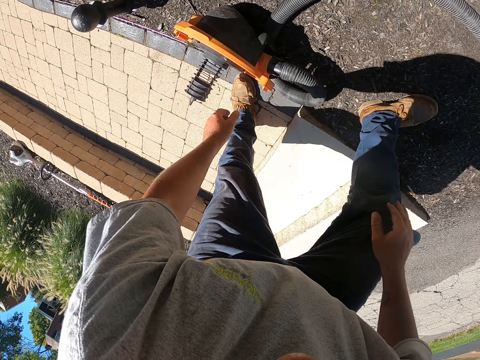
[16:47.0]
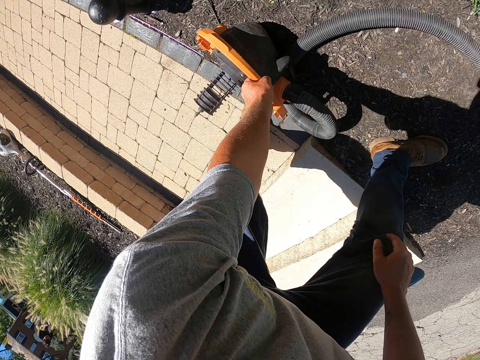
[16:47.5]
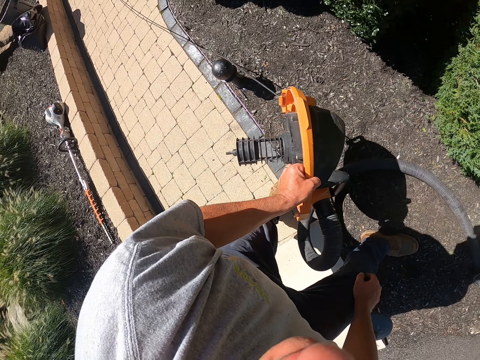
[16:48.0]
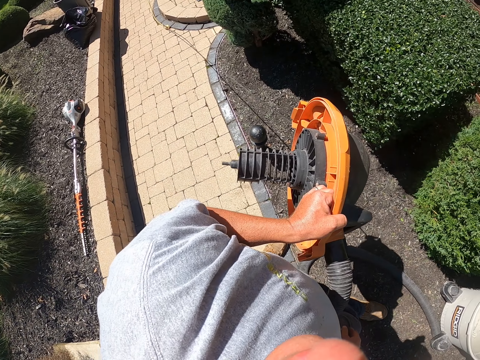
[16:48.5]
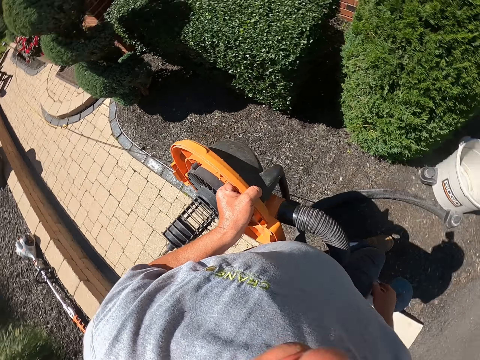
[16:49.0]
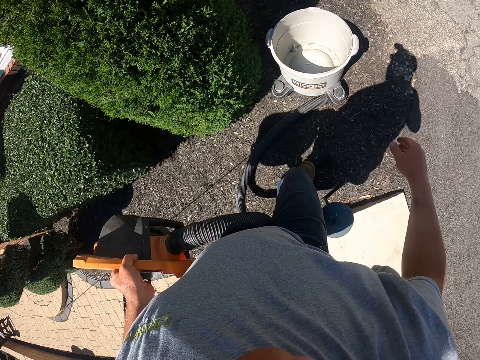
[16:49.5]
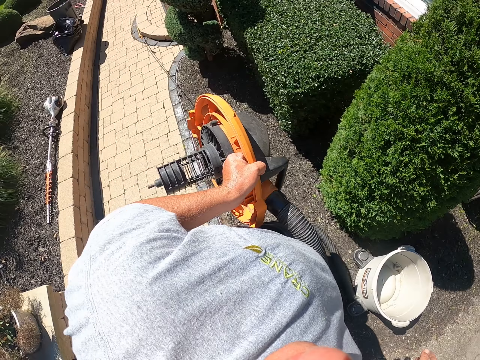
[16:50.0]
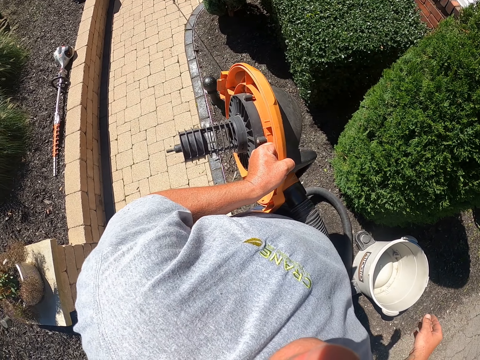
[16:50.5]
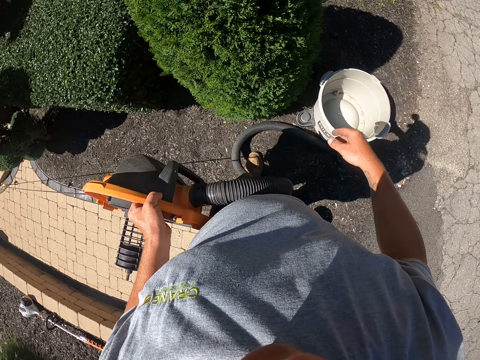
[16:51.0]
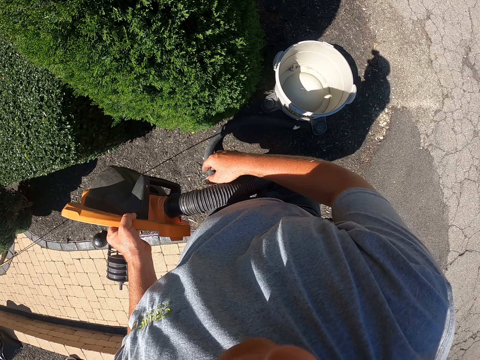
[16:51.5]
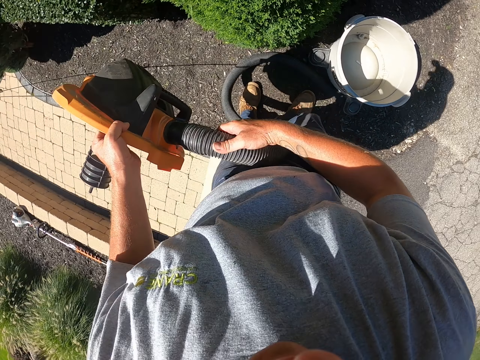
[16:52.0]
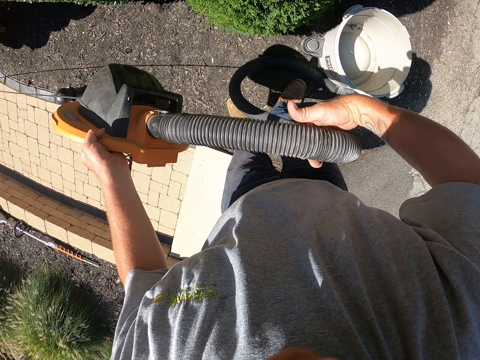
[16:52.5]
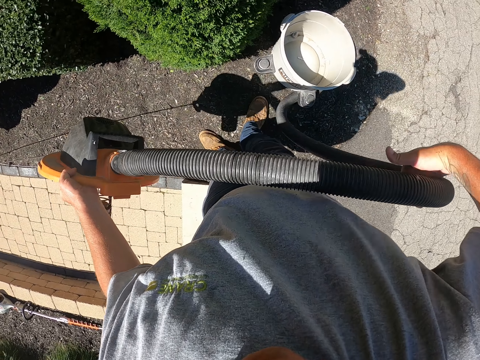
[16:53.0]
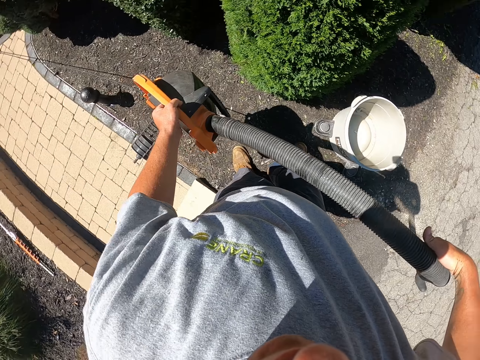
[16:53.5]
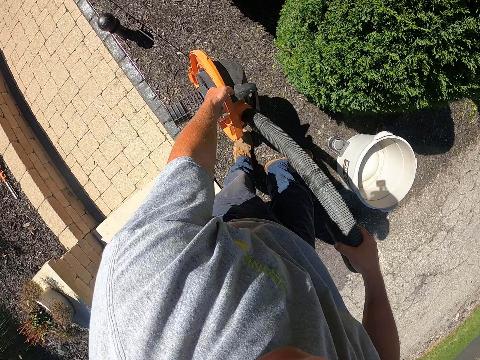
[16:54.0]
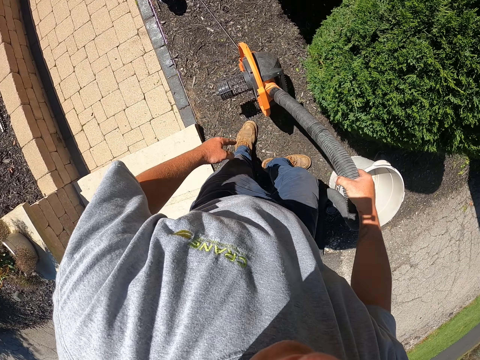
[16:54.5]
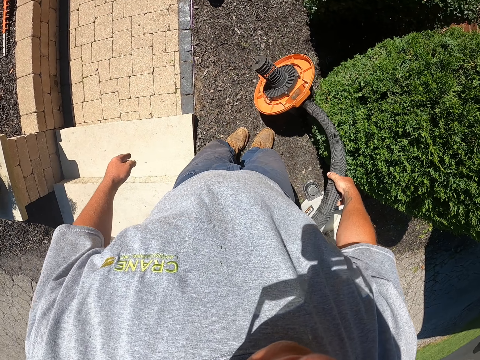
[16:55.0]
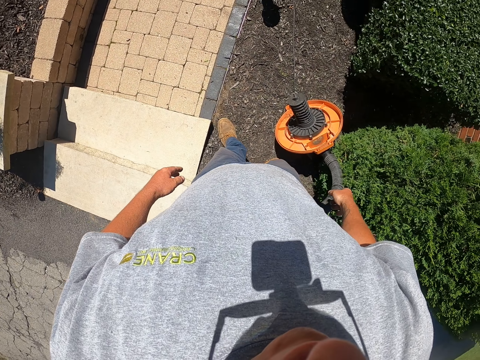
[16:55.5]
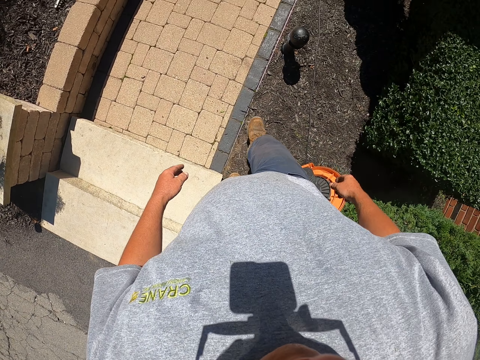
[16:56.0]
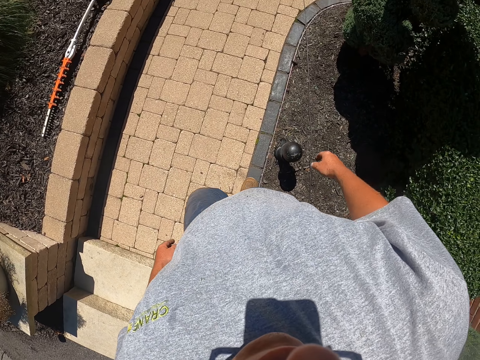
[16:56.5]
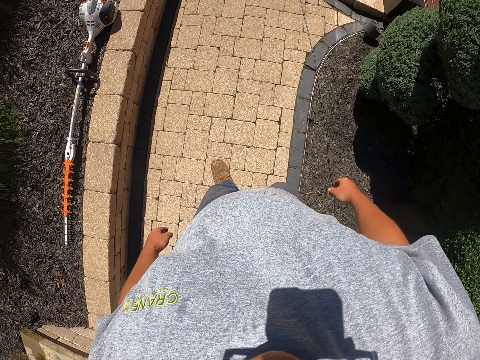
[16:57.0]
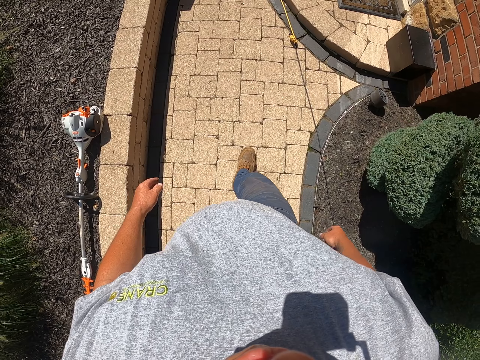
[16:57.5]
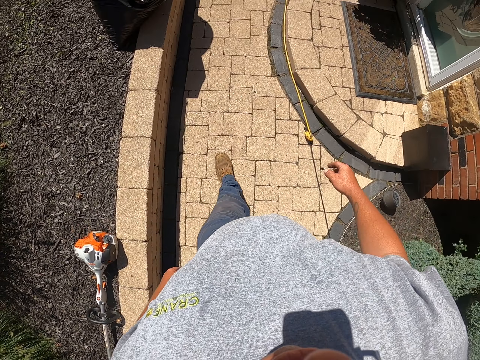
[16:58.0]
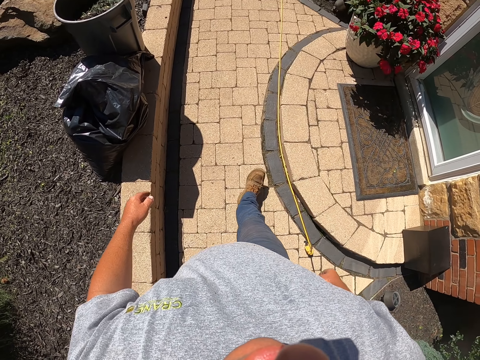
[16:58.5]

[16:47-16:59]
The camera wearer puts the vacuum cleaner bin down. He picks up the vacuum cleaner lid with his left hand. He looks around. He touches the pipe. He holds the vacuum cleaner lid with both hands. He pulls the pipe. He puts the vacuum cleaner lid down. He walks around.

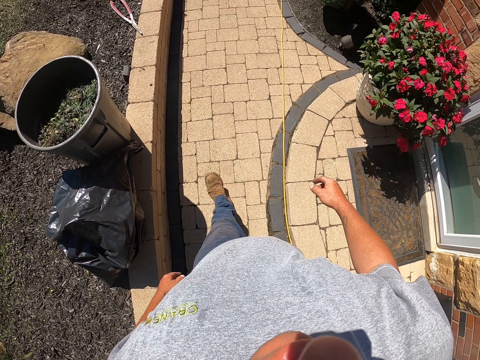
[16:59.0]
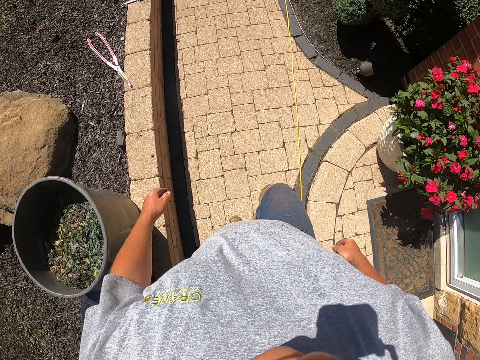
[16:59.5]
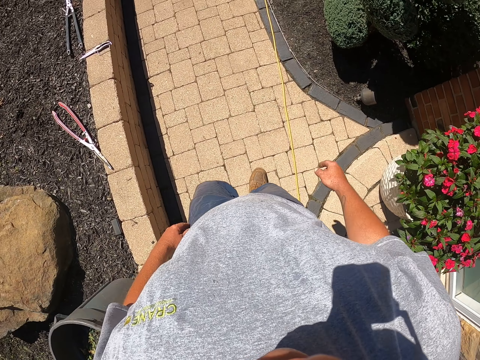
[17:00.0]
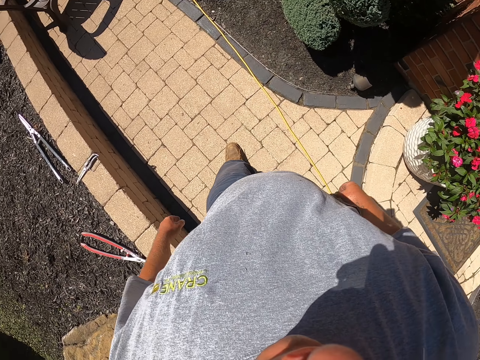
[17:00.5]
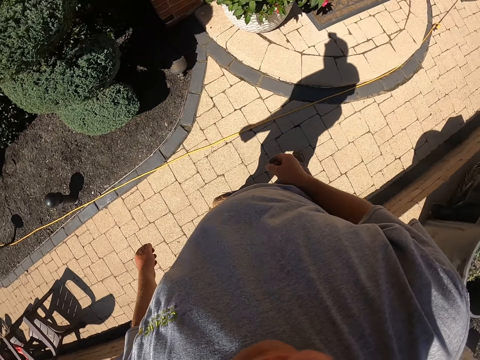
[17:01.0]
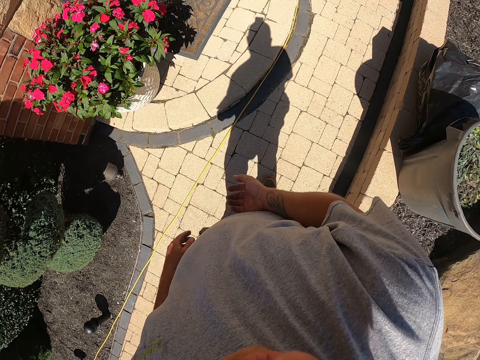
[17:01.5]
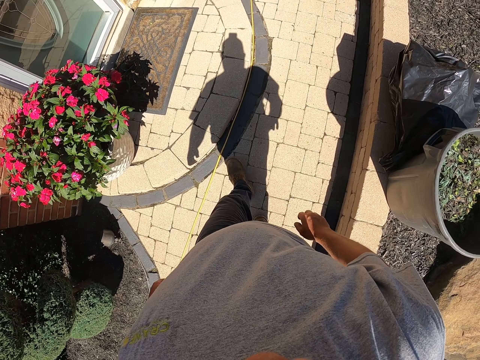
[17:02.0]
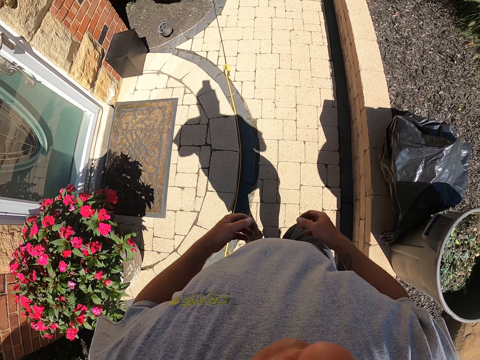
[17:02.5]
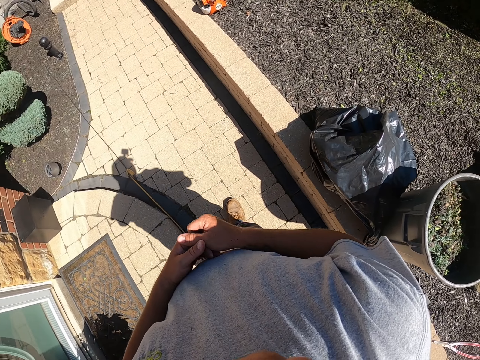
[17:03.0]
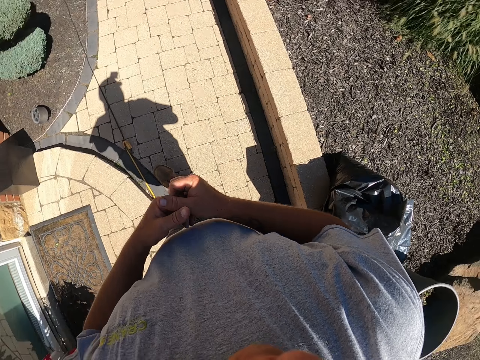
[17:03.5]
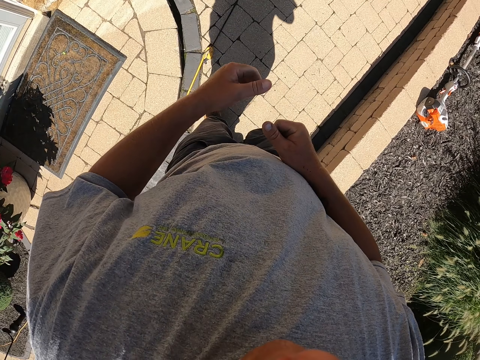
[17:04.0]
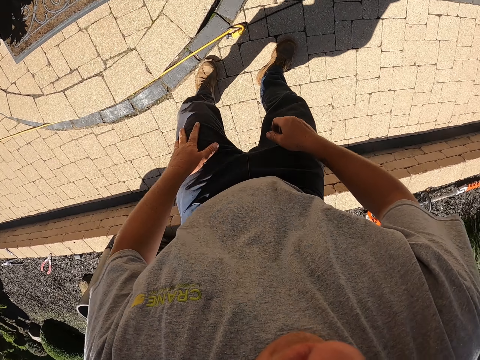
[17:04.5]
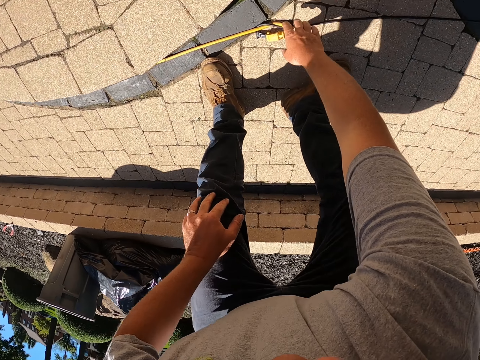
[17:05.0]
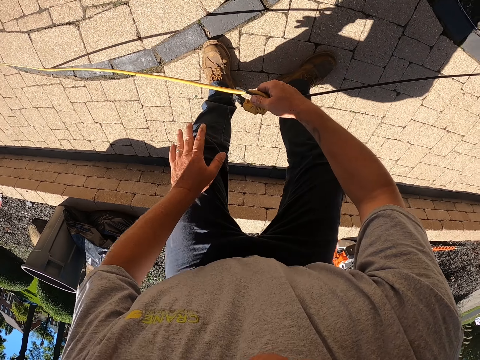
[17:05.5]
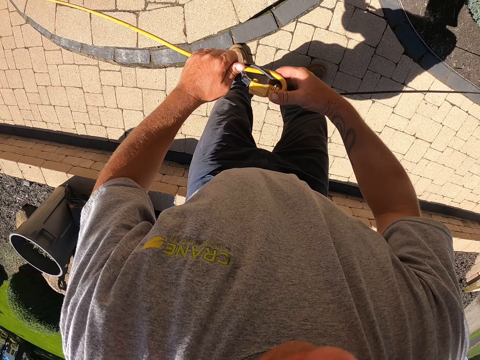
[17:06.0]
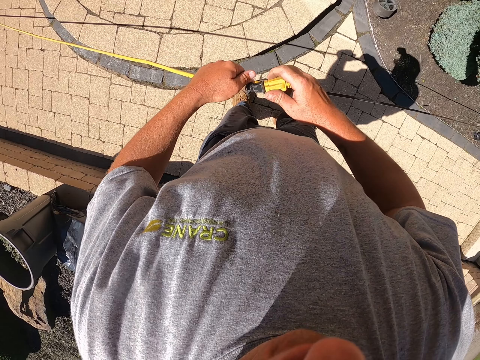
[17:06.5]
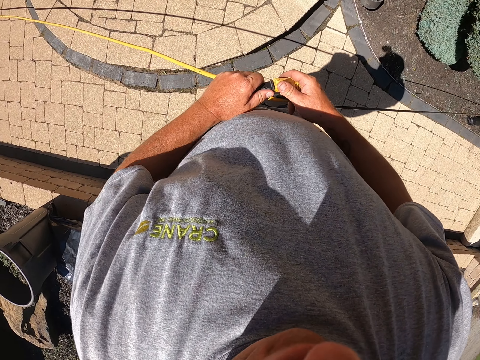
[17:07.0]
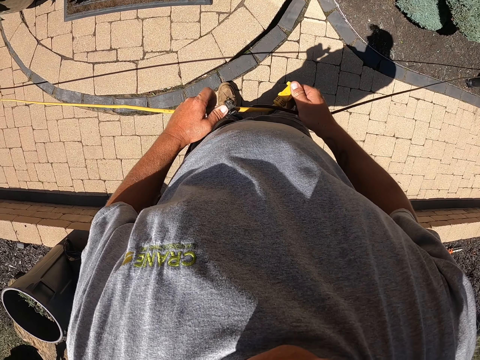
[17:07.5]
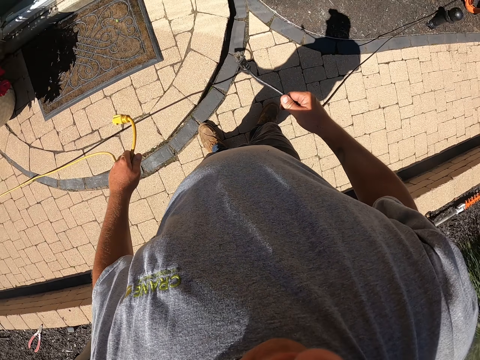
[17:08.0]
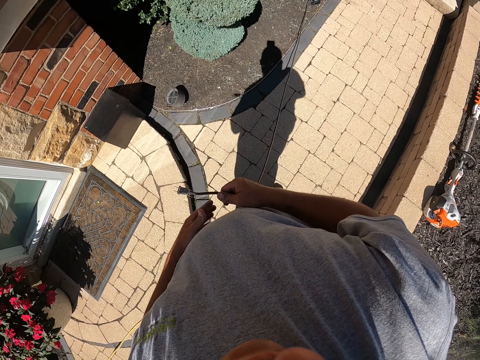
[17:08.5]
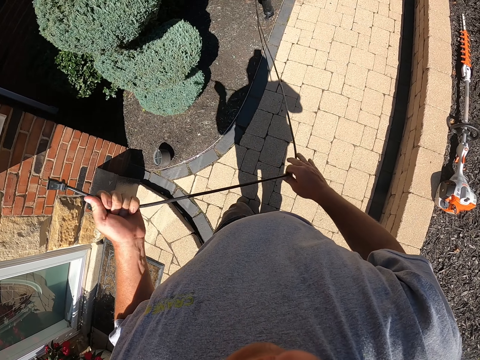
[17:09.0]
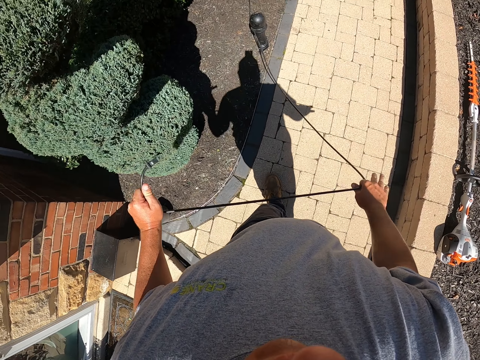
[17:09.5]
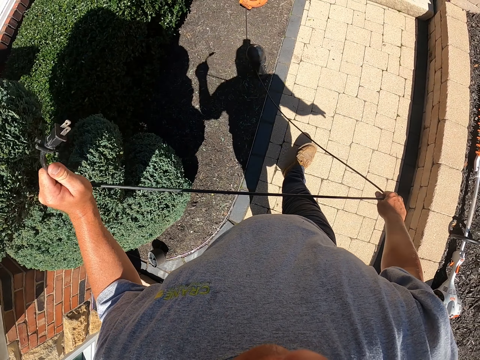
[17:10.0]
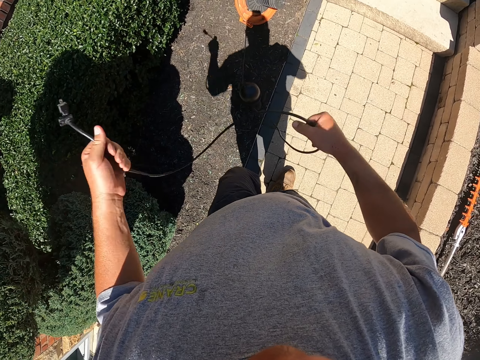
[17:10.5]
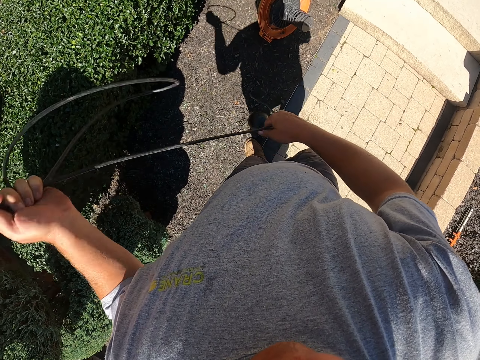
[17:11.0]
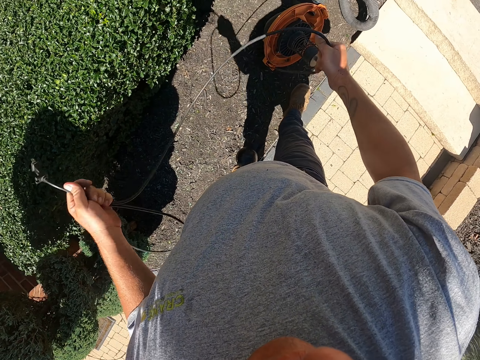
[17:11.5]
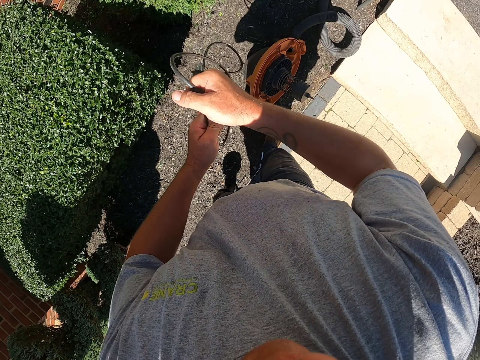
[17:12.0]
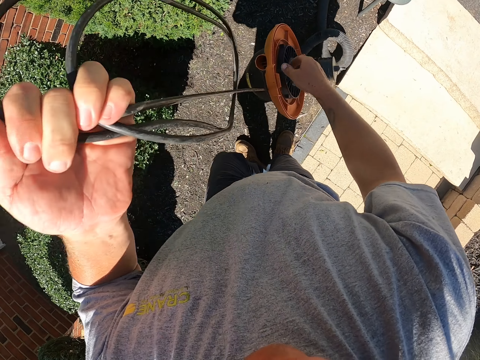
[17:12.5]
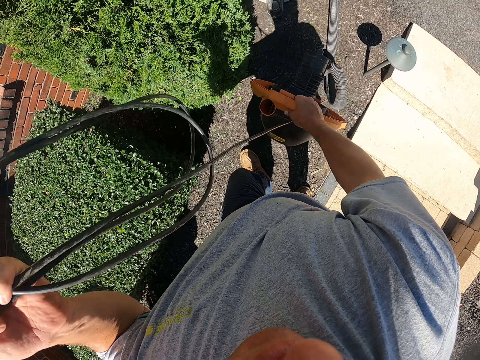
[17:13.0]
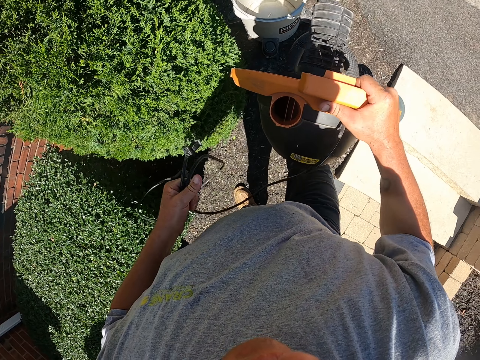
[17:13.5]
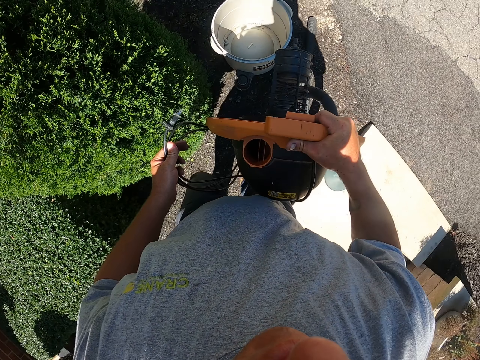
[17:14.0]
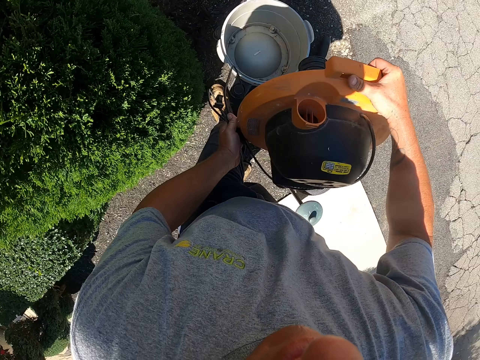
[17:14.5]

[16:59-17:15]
The camera wearer steps forward. They touch the hand and move the leg. They pick up the wire or cable. They disconnect the cables. They touch the wires and drop the wire. They hold the black cable. They touch the wire and step forward. They fold the wire. They pick up the vacuum cleaner lid with the right hand. They step forward. They hold the lid with both hands.
